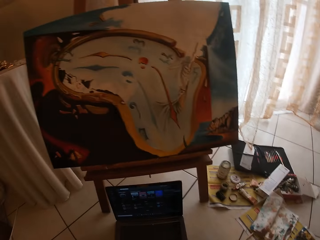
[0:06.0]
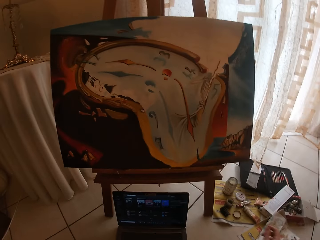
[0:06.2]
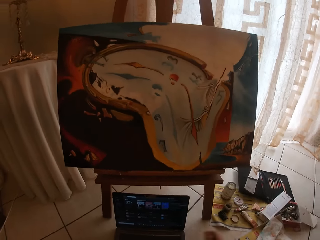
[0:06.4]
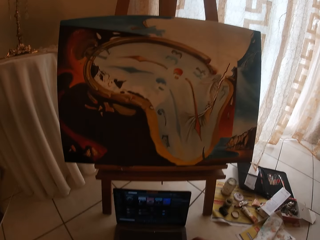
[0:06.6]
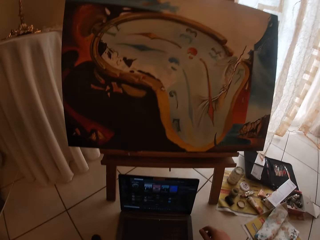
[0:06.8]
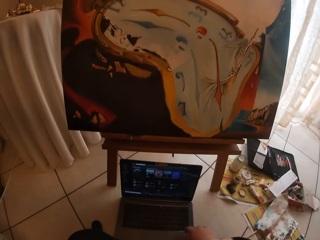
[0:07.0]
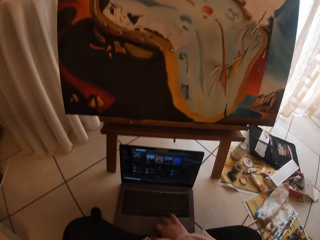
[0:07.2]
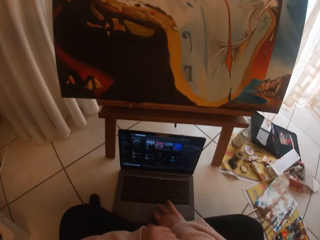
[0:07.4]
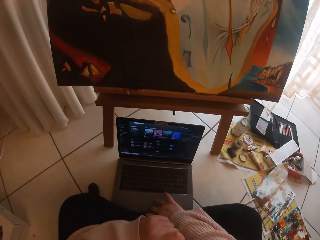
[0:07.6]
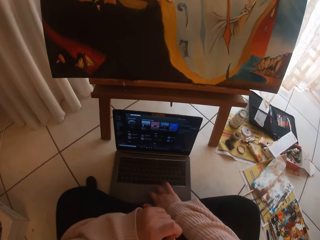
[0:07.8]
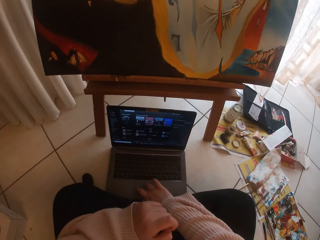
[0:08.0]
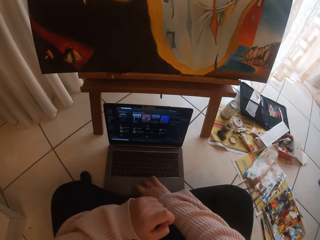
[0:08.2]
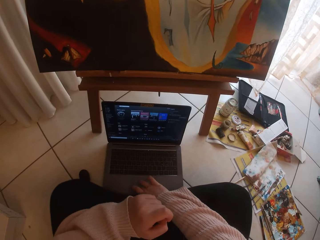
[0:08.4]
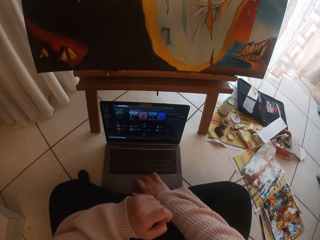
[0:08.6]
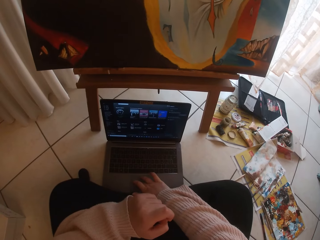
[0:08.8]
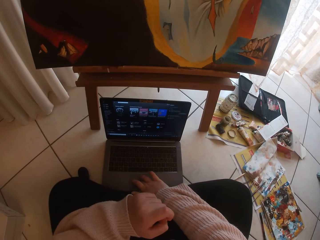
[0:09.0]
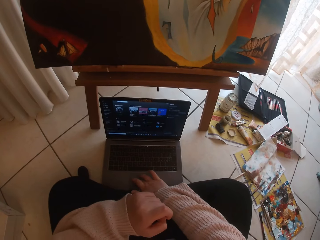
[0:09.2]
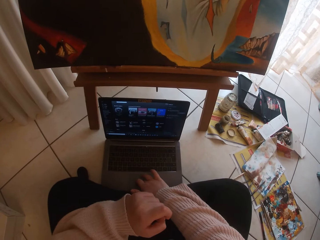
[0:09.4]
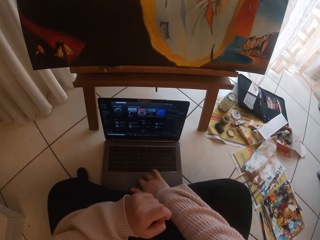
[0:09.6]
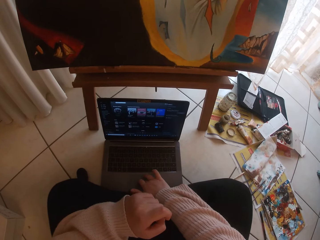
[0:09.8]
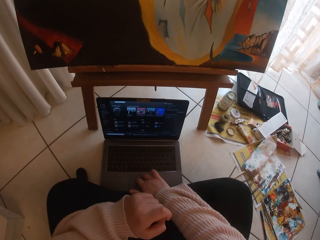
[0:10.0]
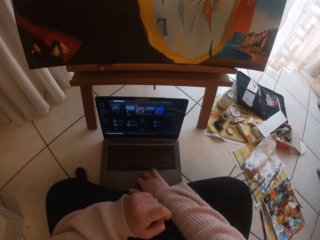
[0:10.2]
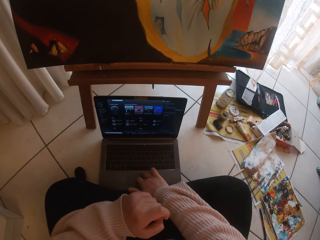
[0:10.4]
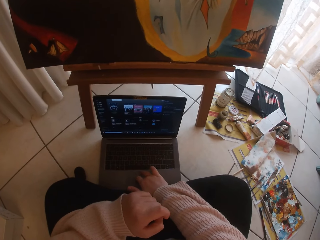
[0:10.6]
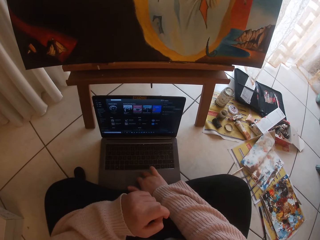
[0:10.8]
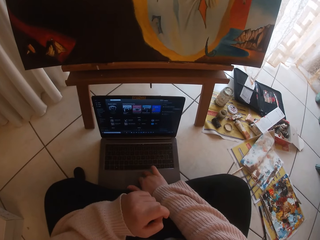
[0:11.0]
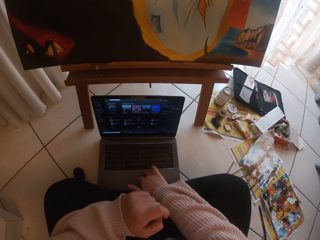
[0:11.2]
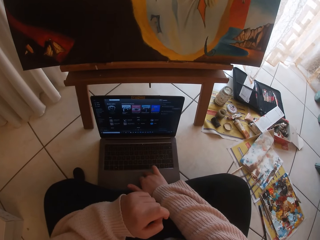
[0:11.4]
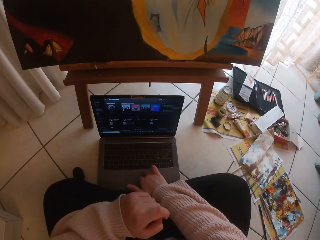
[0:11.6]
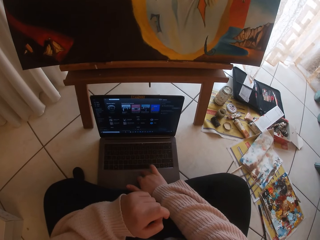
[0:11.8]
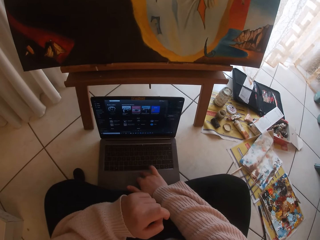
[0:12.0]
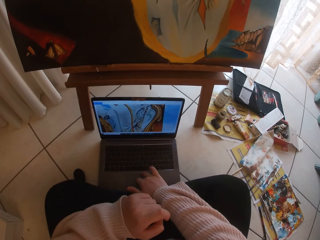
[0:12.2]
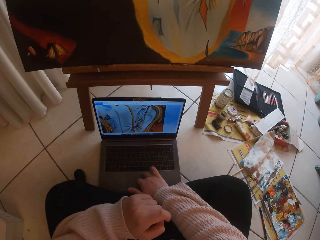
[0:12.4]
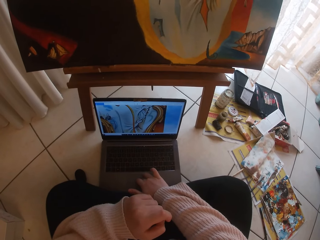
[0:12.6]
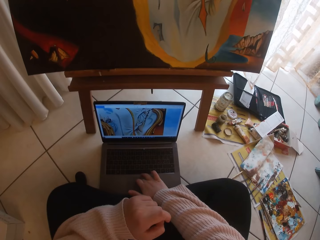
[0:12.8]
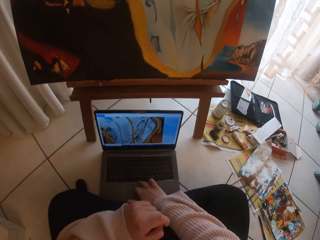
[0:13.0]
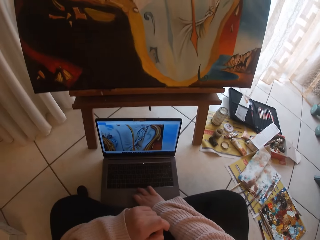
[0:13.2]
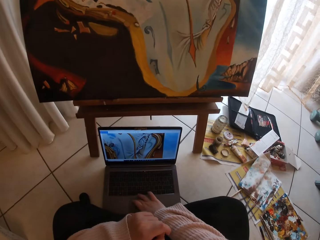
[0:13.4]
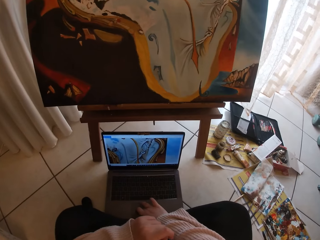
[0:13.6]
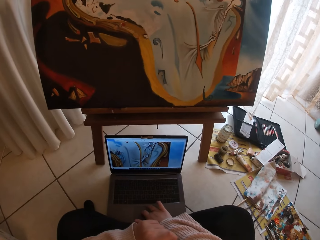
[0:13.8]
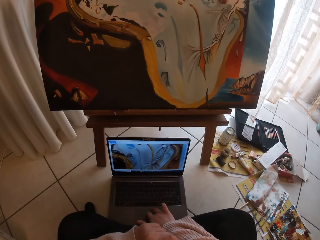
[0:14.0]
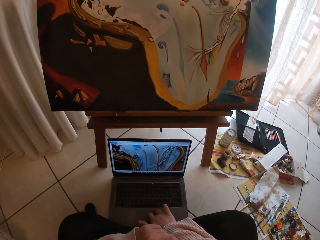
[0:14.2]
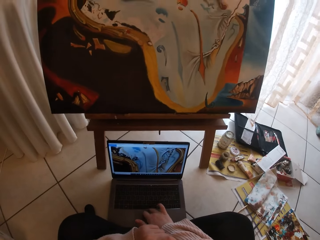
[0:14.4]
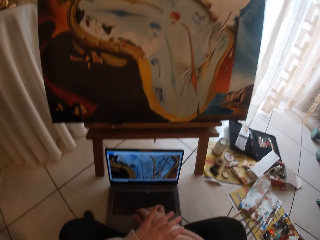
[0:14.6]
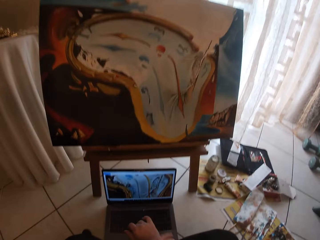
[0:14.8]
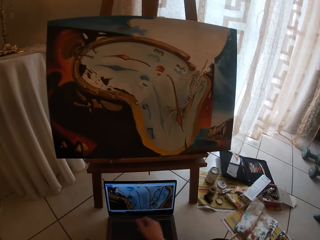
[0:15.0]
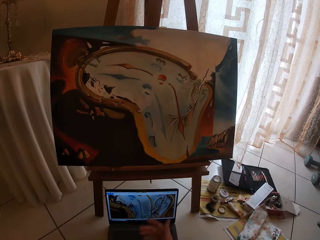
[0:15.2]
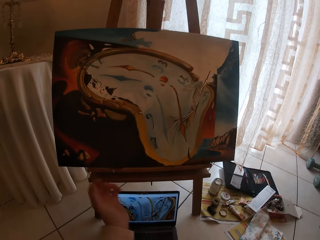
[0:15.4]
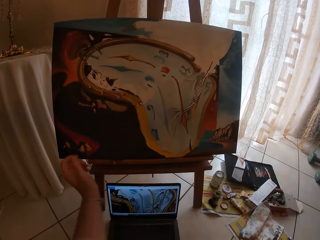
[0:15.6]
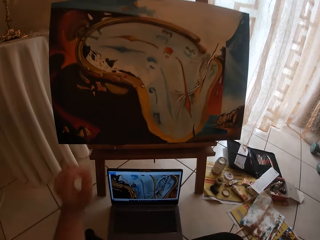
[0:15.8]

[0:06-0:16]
The camera wearer operates the laptop.

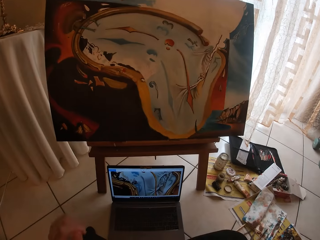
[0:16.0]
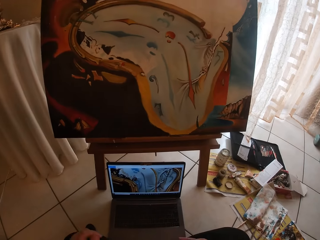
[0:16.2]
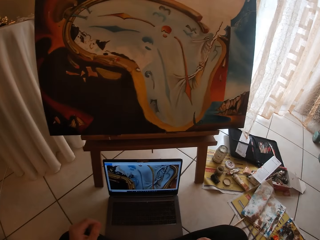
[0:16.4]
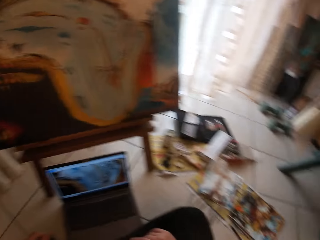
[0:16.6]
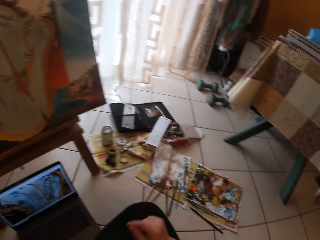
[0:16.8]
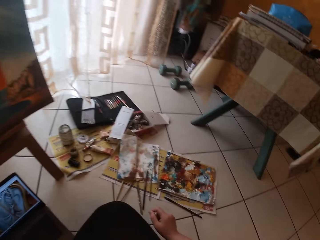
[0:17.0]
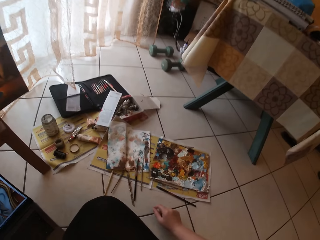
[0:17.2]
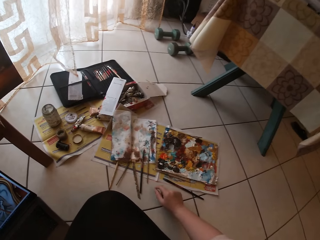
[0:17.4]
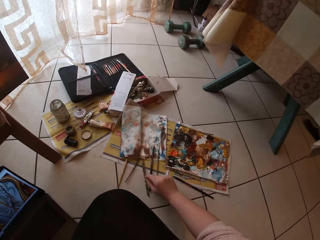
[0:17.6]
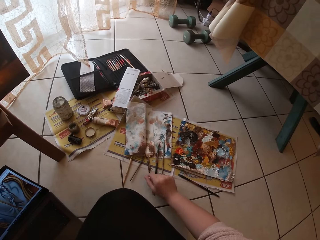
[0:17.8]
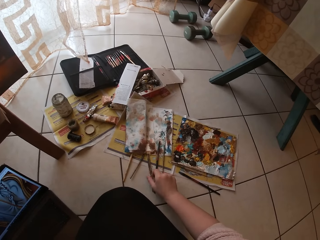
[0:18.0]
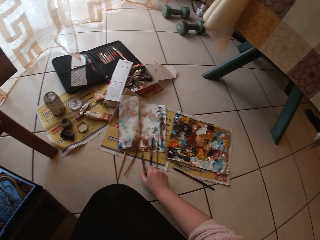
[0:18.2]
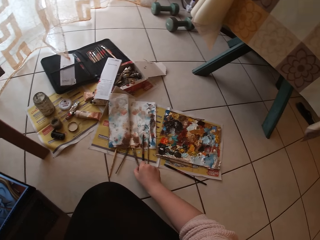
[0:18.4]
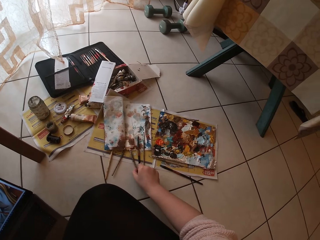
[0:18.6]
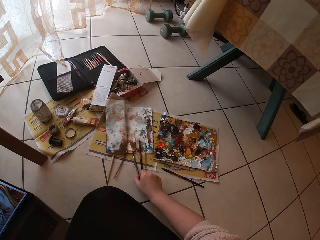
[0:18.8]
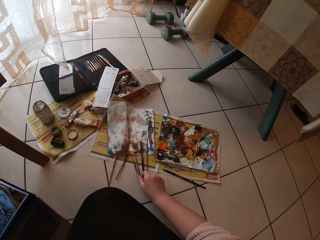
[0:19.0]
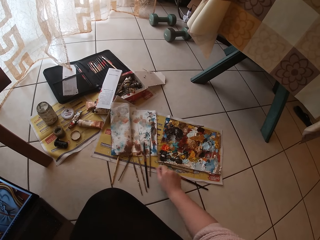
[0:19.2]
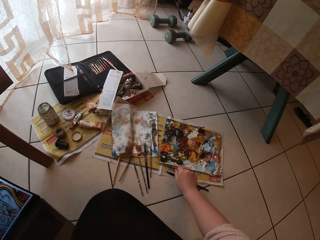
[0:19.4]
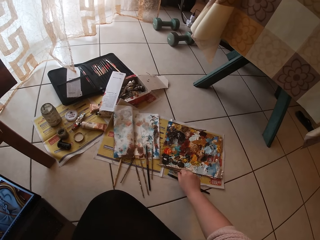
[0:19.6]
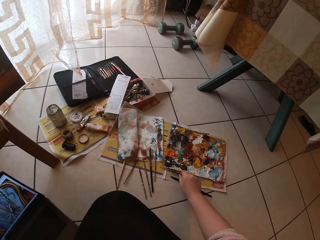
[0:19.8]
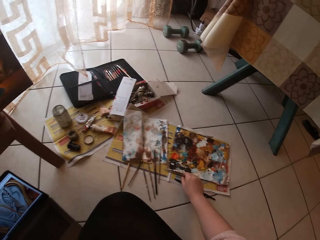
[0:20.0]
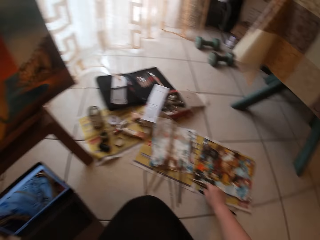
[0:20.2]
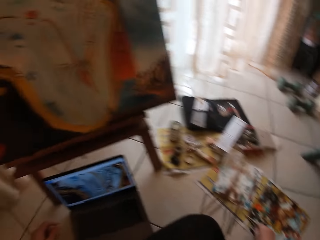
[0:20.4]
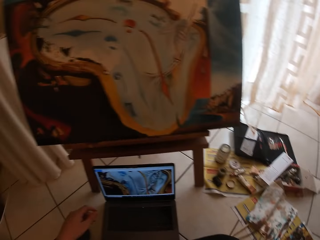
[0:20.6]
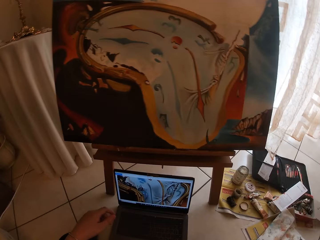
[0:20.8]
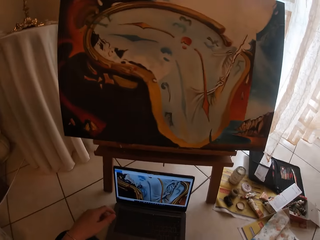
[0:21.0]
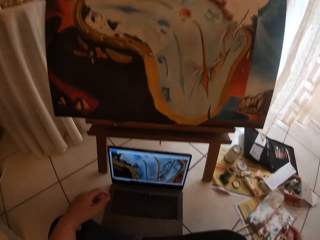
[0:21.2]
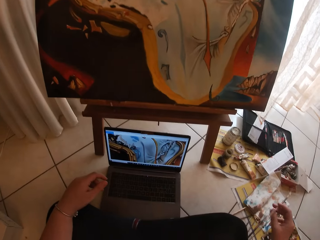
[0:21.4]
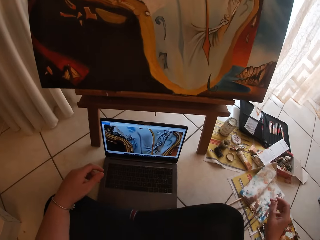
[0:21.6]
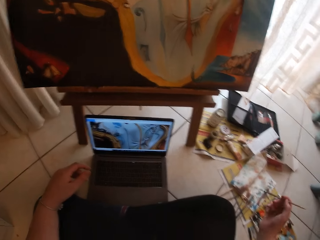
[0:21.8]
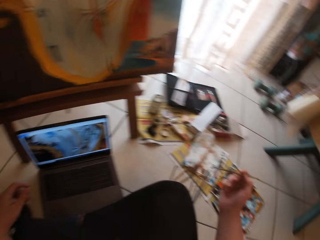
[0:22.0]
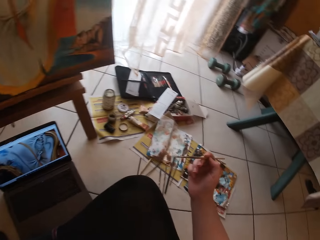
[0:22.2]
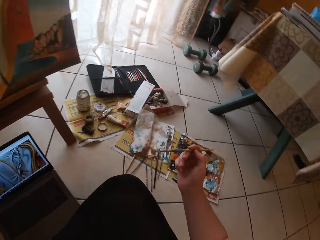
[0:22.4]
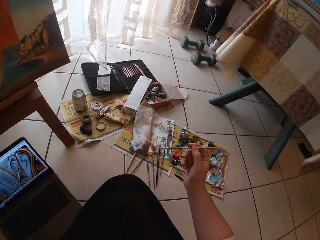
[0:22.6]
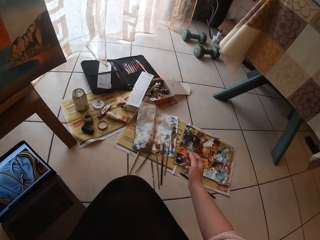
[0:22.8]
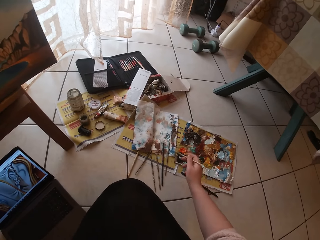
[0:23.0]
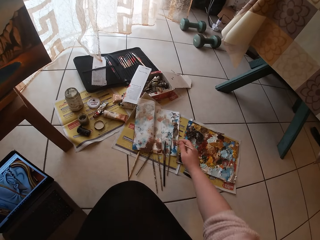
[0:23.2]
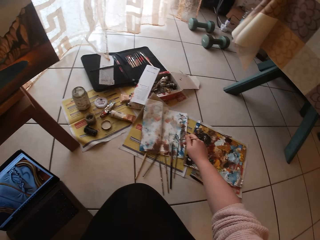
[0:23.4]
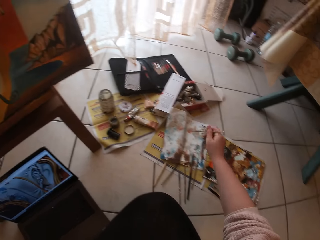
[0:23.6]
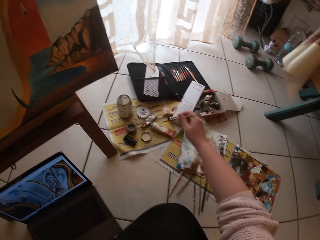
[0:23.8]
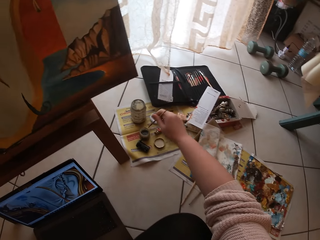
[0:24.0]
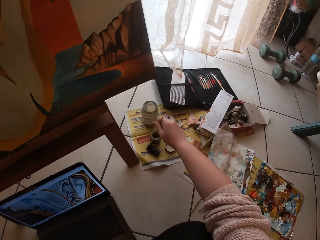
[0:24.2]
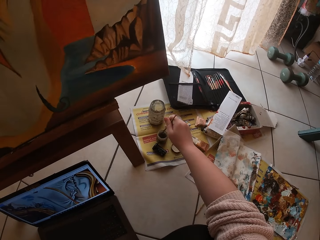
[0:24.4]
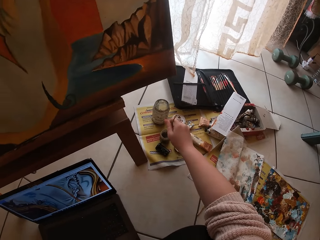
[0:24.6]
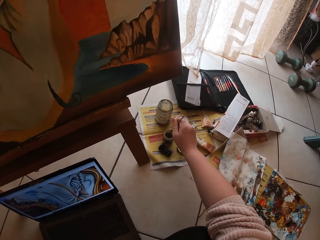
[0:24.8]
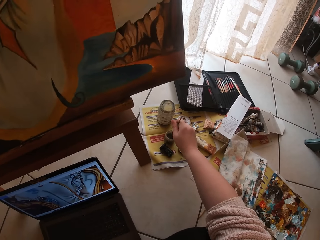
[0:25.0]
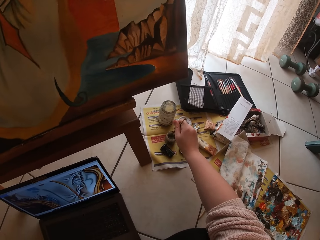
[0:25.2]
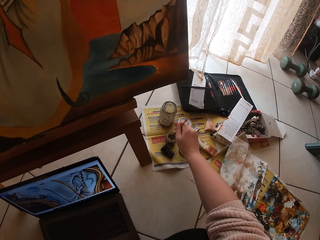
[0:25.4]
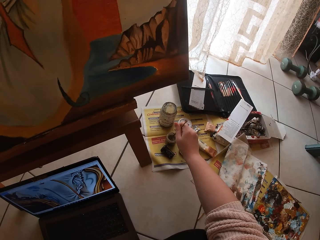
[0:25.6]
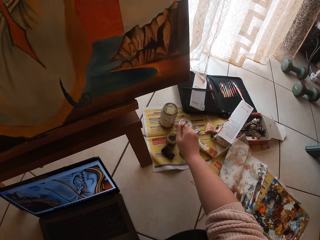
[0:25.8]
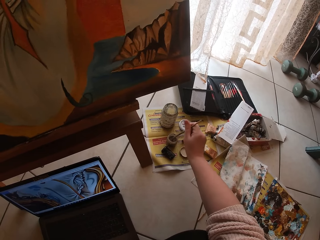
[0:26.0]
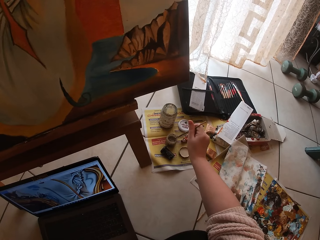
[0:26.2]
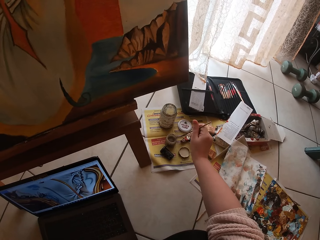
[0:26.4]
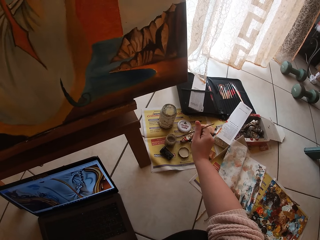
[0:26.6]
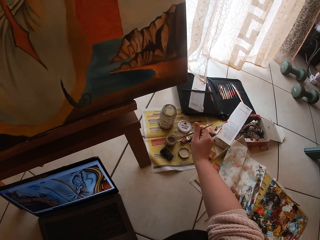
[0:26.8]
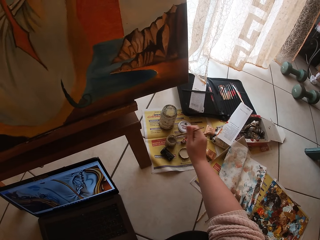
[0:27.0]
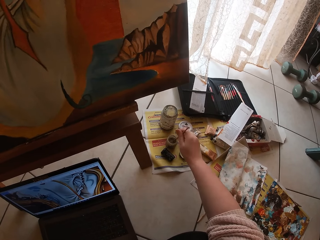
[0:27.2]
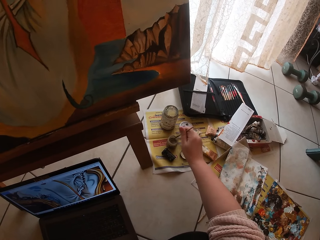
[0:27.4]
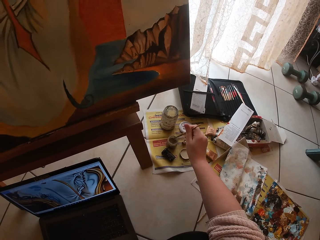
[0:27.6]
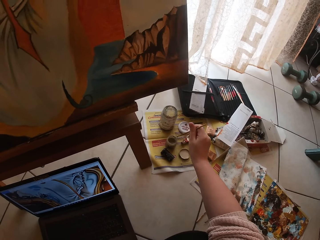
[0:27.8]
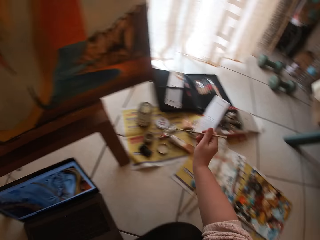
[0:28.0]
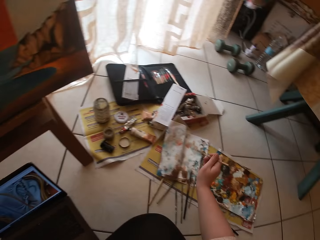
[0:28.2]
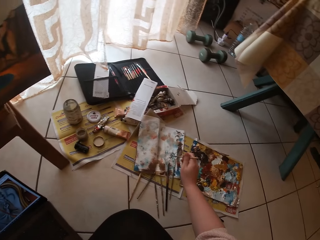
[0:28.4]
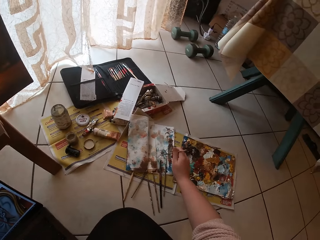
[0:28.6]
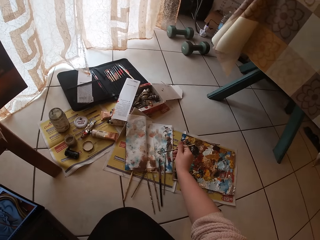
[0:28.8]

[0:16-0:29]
The camera wearer stops operating the laptop. They pick up the brush pen on the floor. They place the brush on paper, put the brush inside a liquid container and draw paint from the paint tin.
